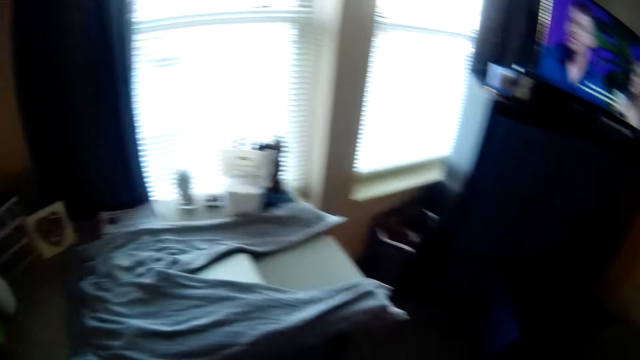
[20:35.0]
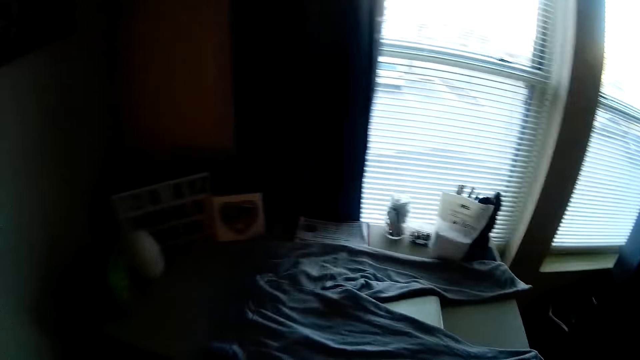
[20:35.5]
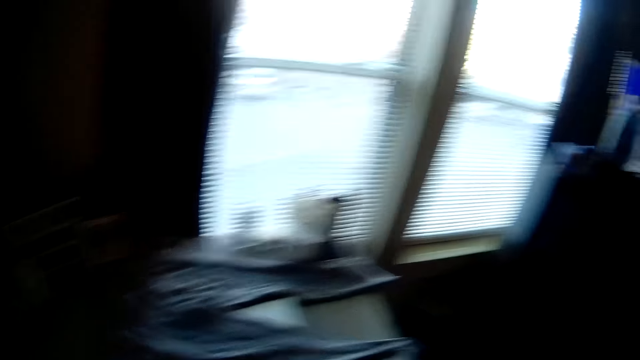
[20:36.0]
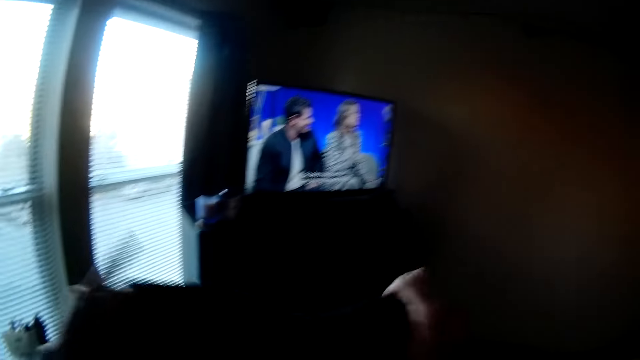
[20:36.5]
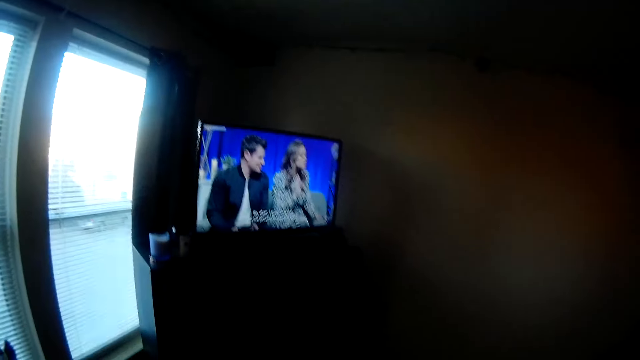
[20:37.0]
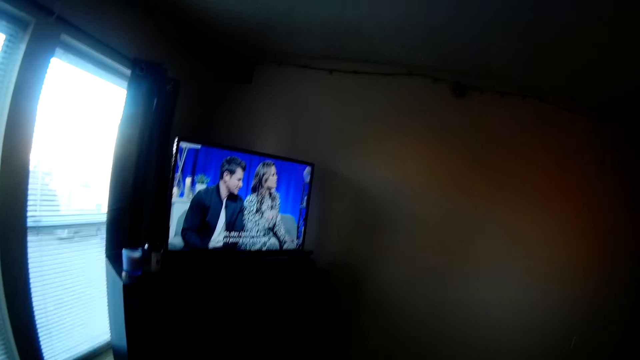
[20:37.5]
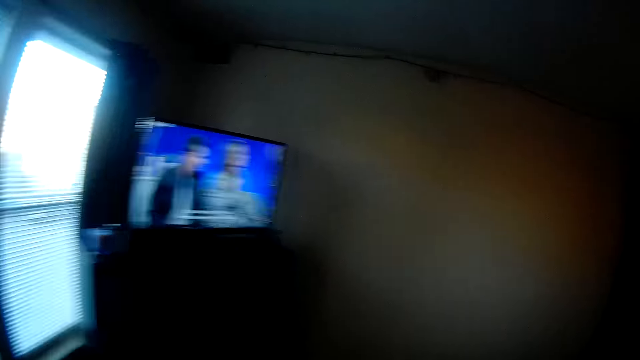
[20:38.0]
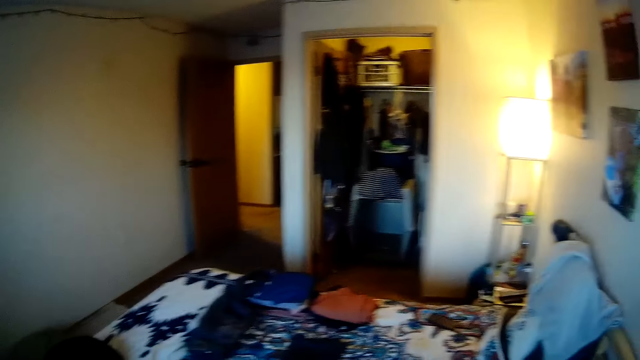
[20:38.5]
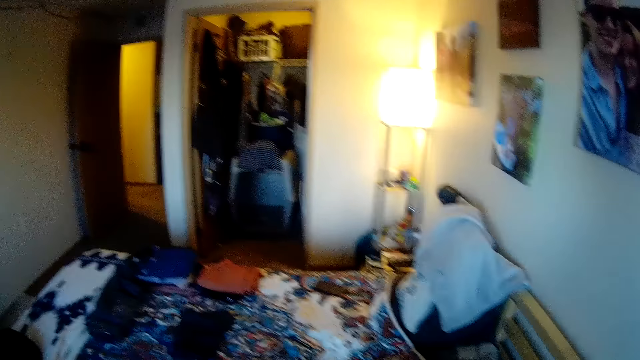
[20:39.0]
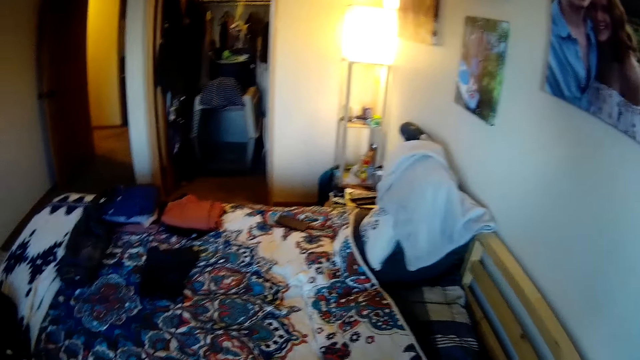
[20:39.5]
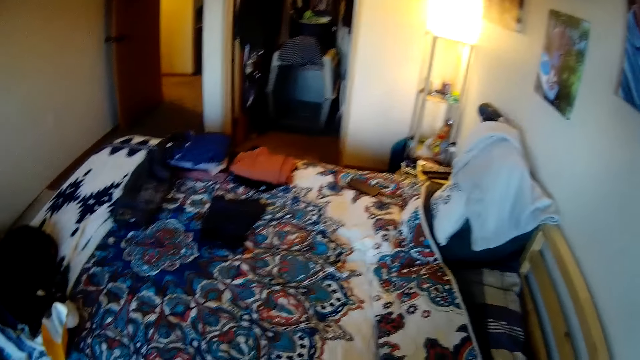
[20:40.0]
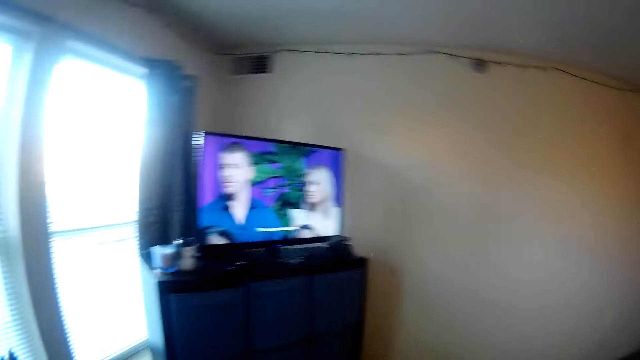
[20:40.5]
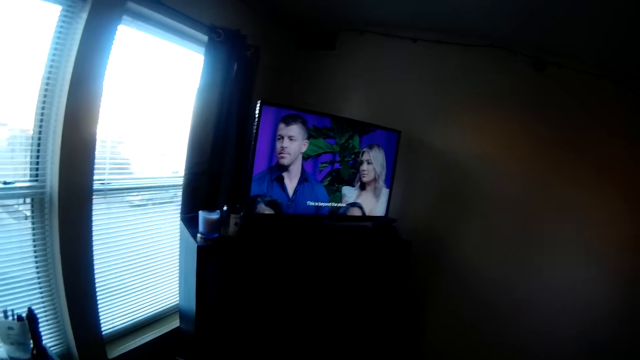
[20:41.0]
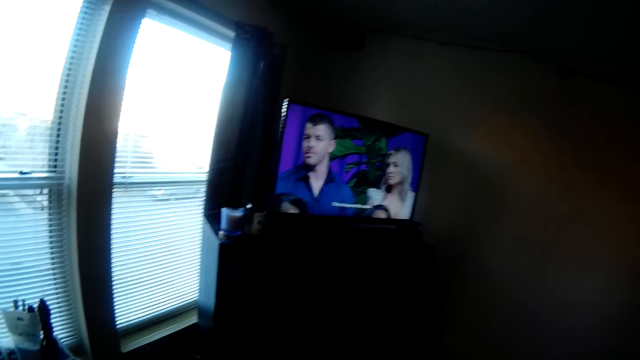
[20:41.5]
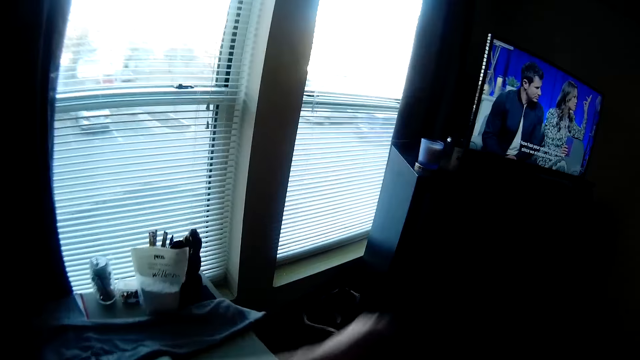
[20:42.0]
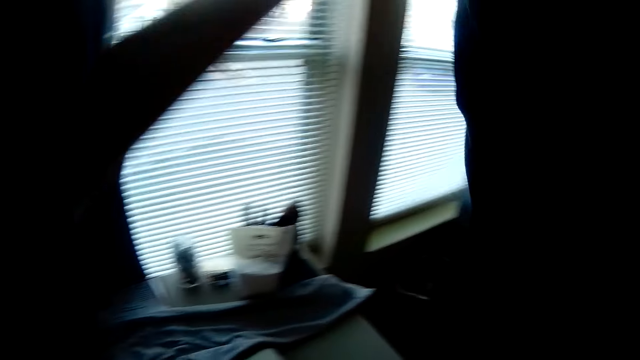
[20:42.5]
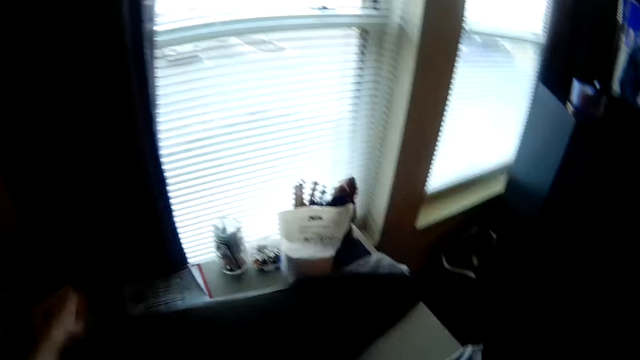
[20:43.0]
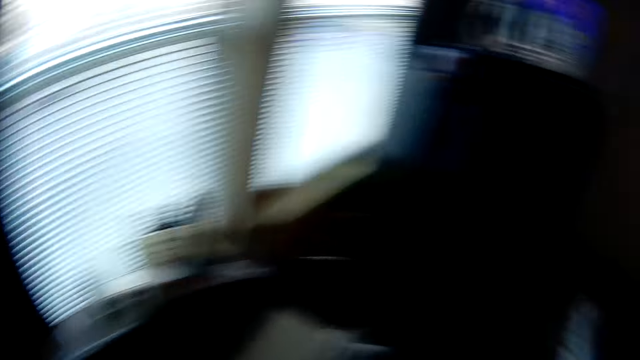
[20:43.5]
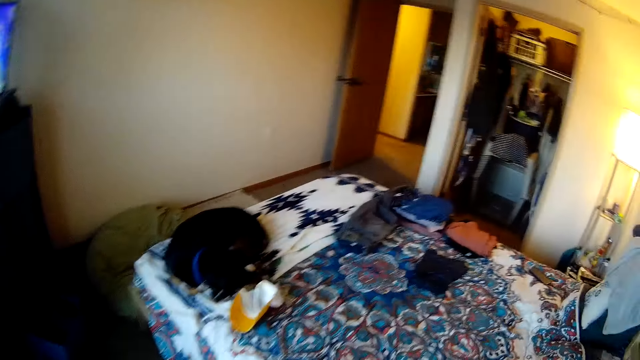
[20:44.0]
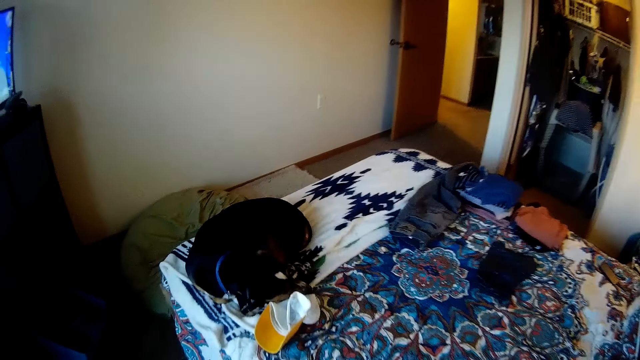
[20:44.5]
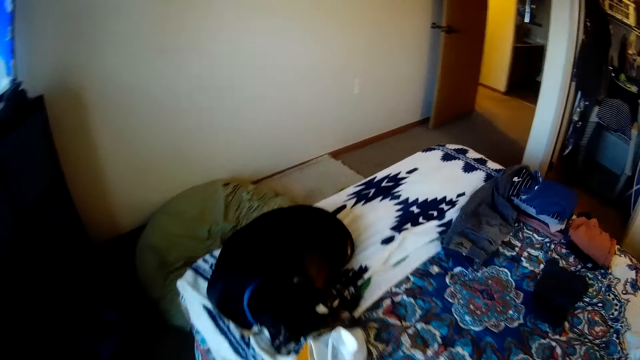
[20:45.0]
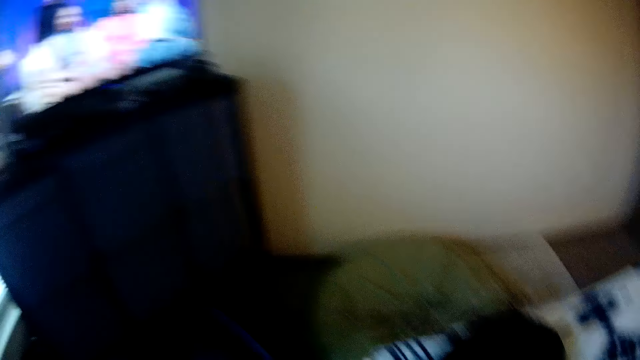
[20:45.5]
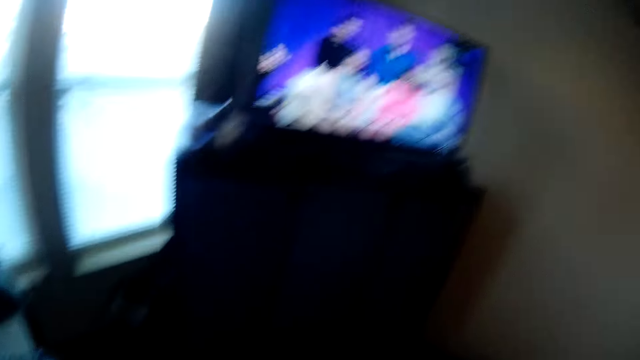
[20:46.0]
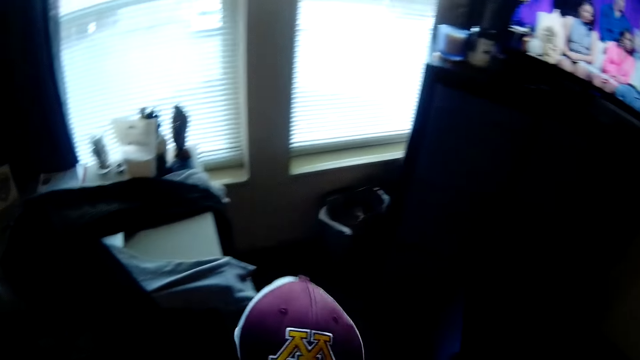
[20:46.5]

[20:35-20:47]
The camera wearer watches the television. They spread the trouser on the table. They look on the bed.

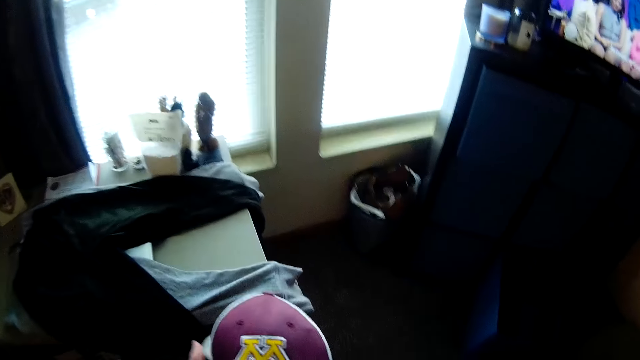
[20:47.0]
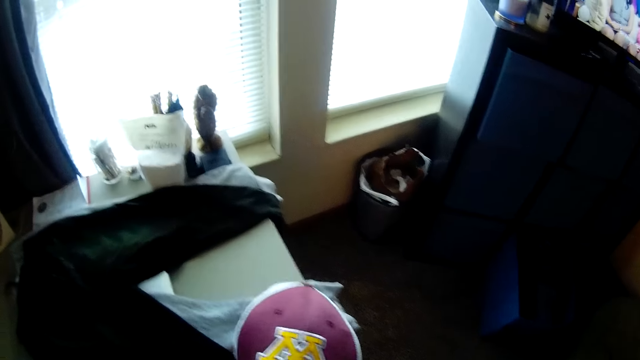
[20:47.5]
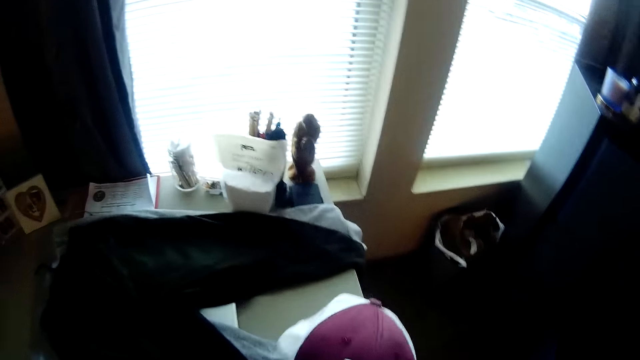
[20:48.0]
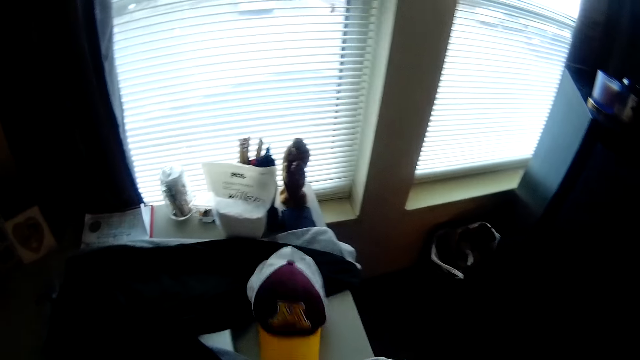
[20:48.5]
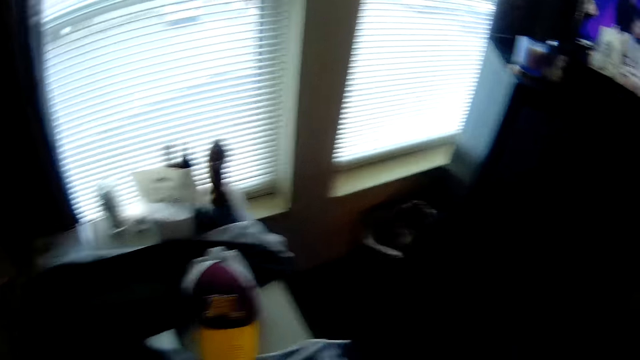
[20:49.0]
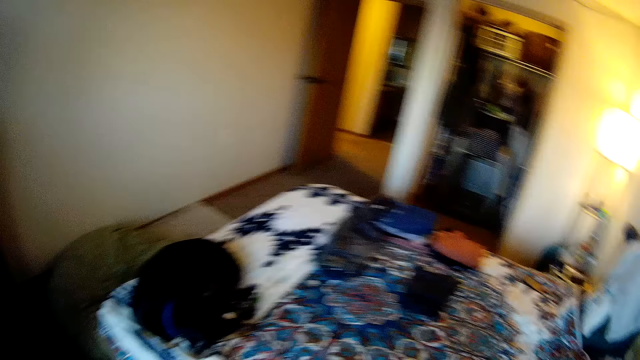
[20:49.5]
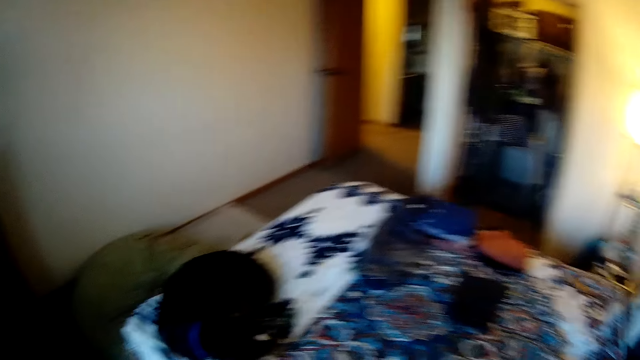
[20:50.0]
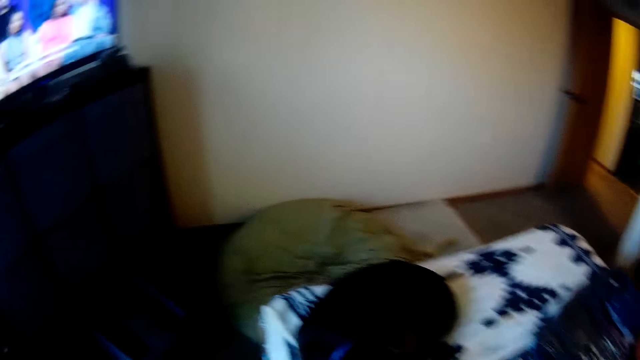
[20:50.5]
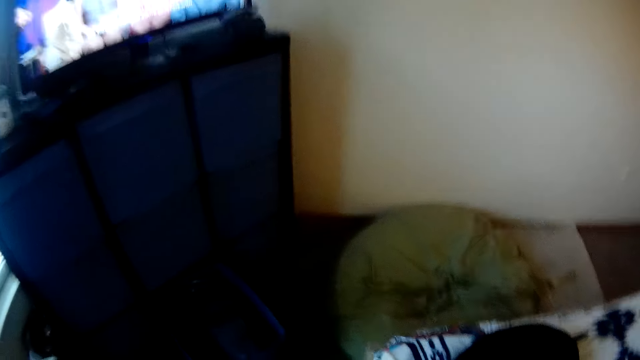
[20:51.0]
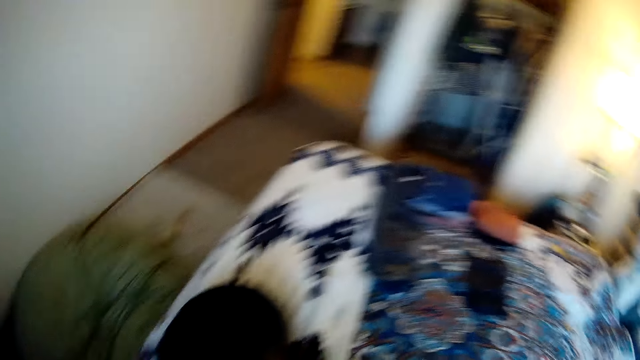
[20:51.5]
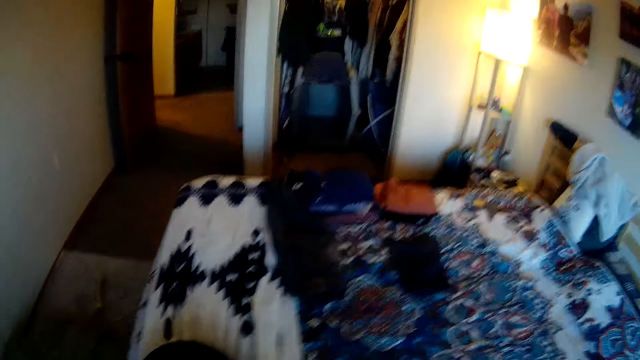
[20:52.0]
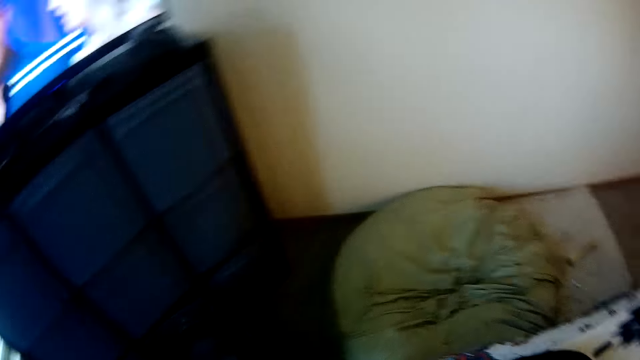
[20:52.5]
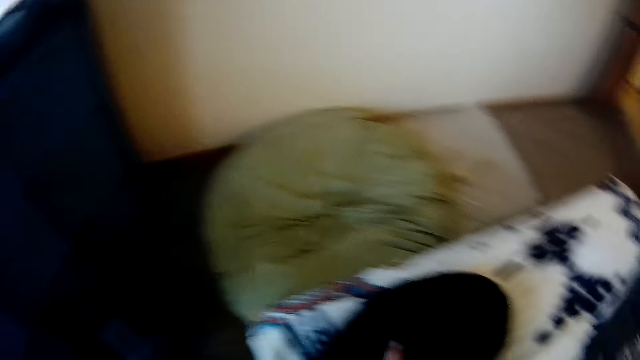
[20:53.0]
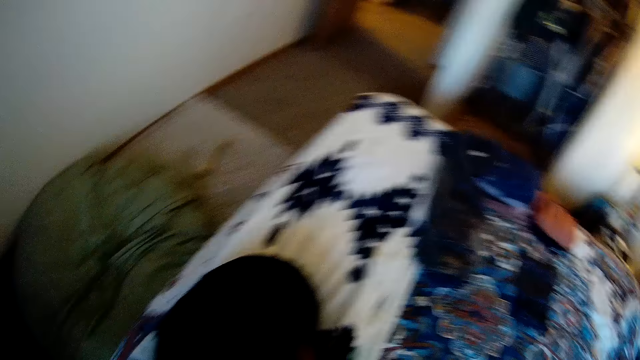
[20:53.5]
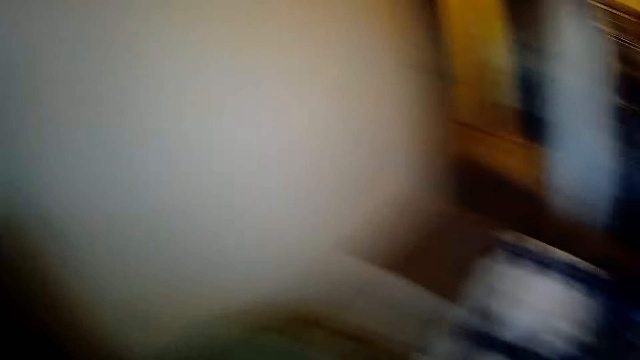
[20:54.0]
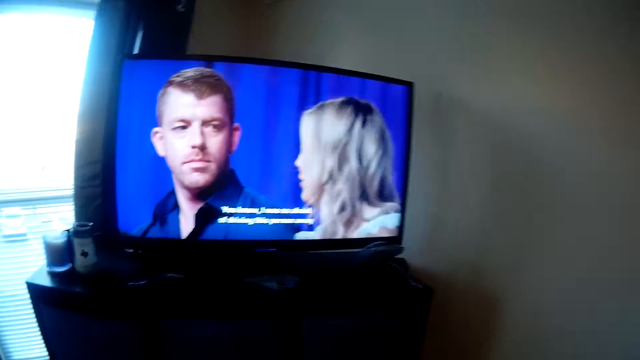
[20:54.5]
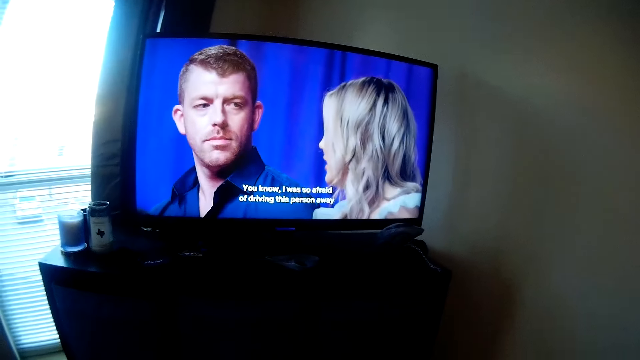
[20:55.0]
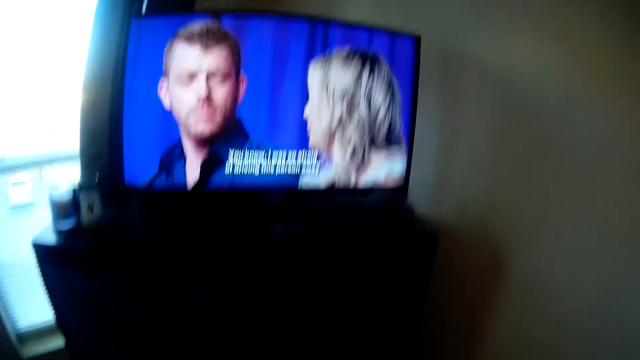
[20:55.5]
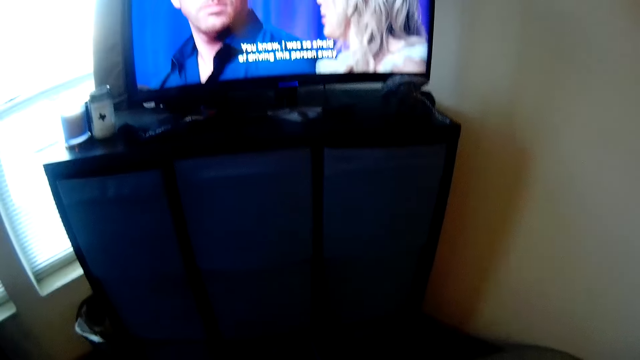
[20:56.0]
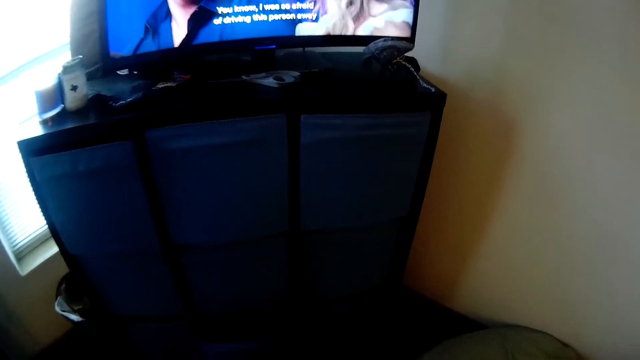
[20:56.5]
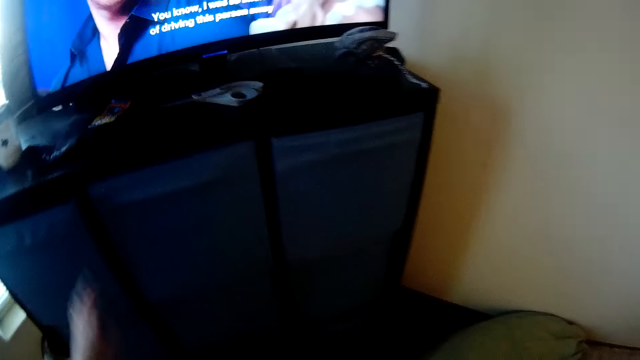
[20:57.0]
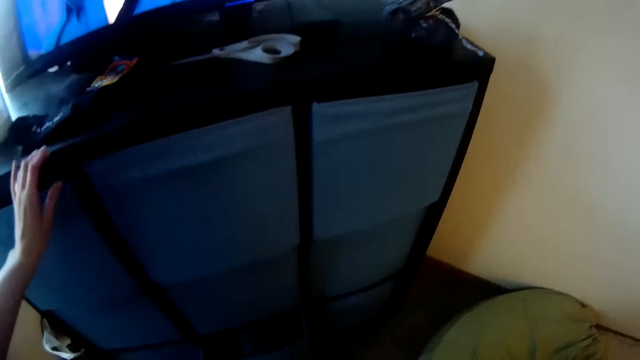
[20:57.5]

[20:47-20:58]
The camera wearer holds the cap. They drop the cap on the table. They watch the television.
